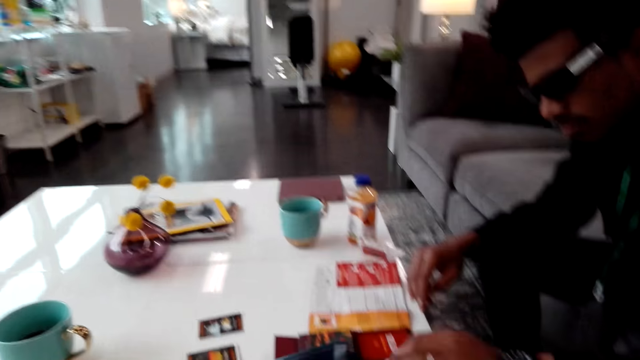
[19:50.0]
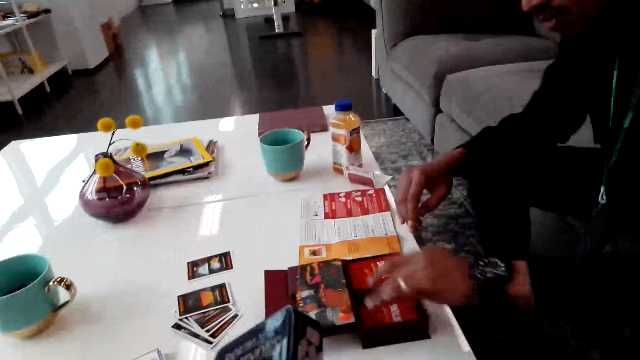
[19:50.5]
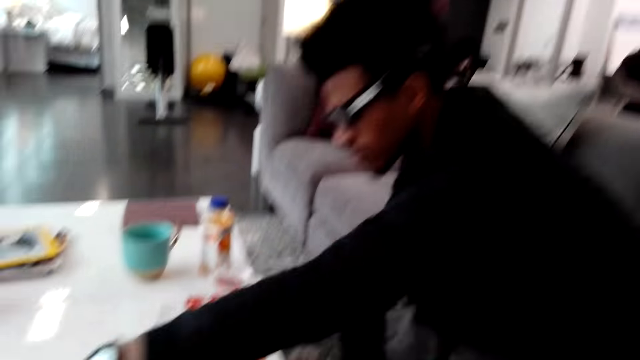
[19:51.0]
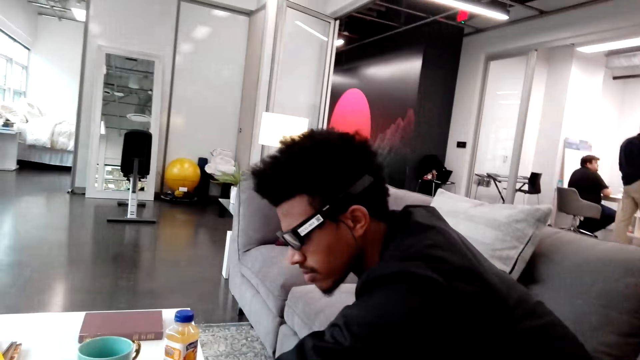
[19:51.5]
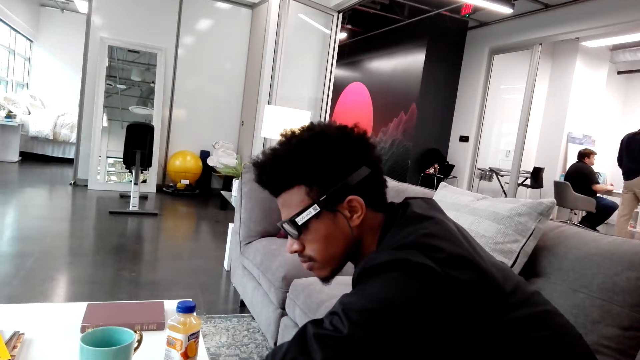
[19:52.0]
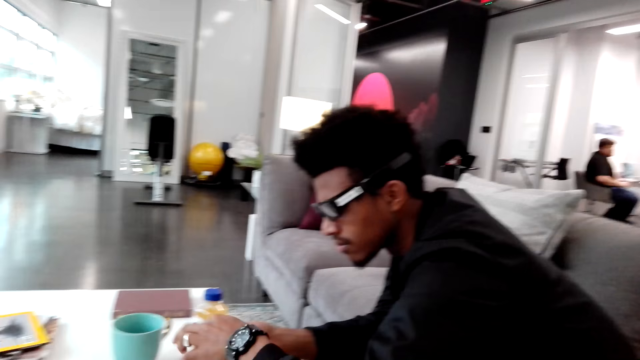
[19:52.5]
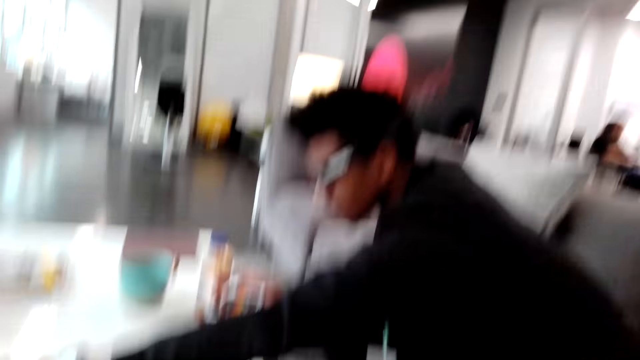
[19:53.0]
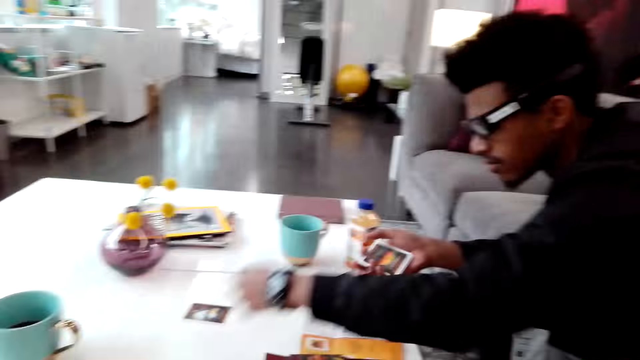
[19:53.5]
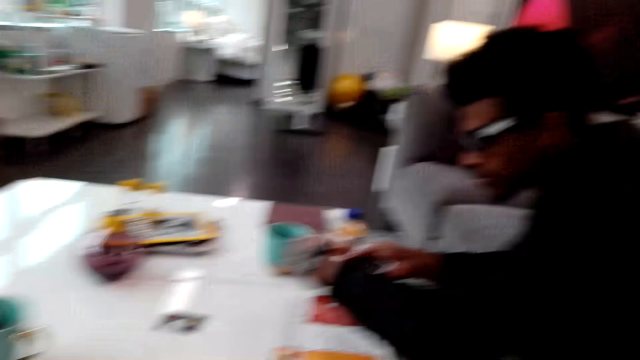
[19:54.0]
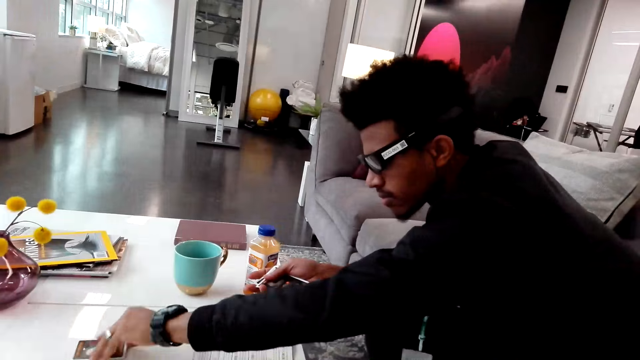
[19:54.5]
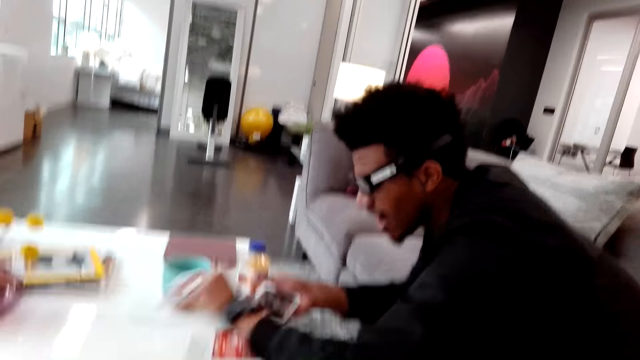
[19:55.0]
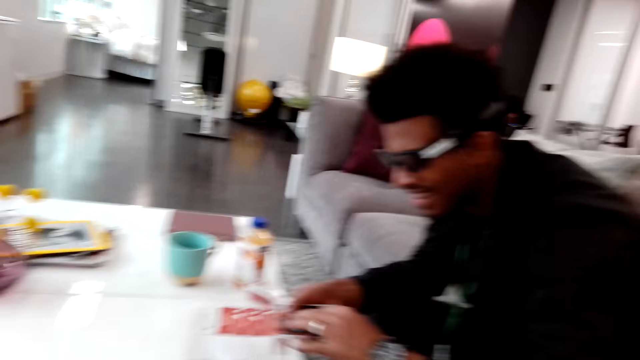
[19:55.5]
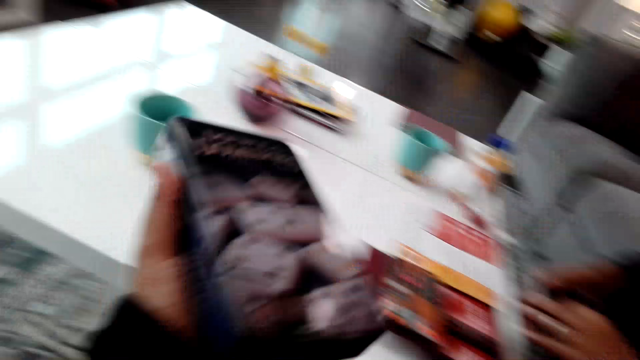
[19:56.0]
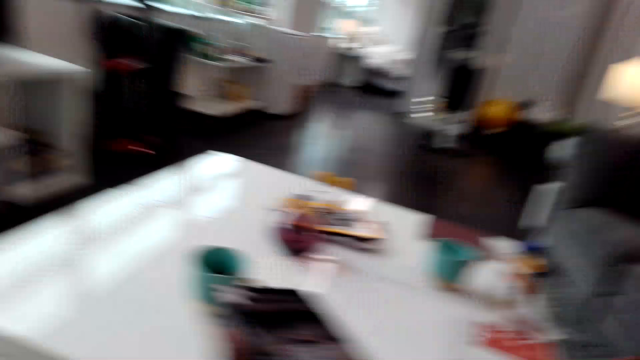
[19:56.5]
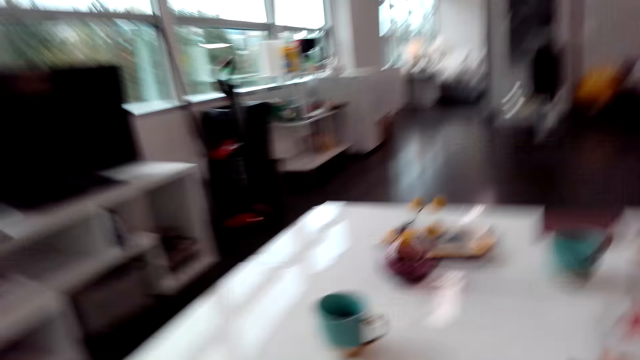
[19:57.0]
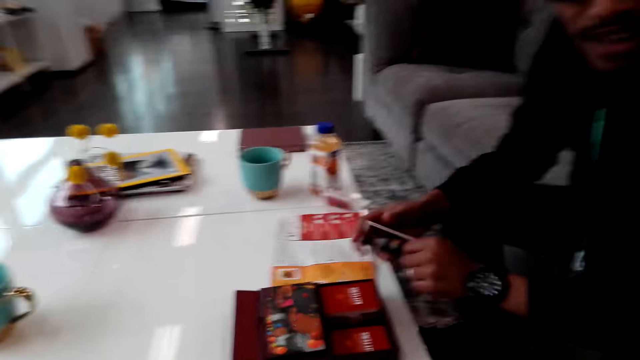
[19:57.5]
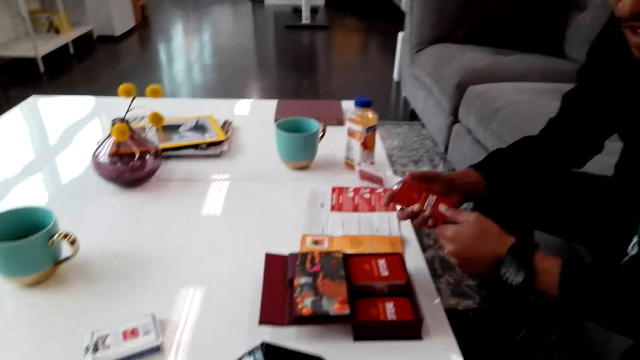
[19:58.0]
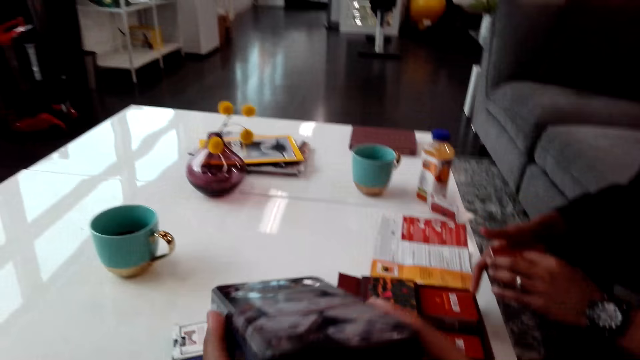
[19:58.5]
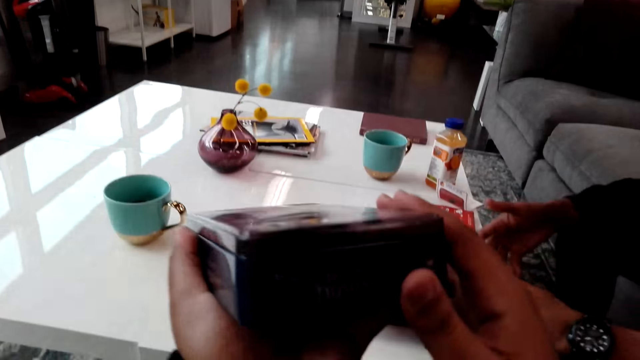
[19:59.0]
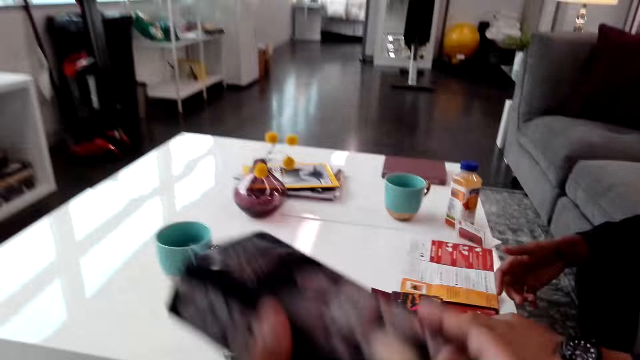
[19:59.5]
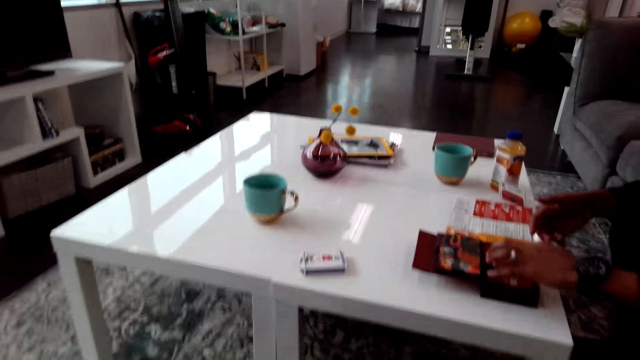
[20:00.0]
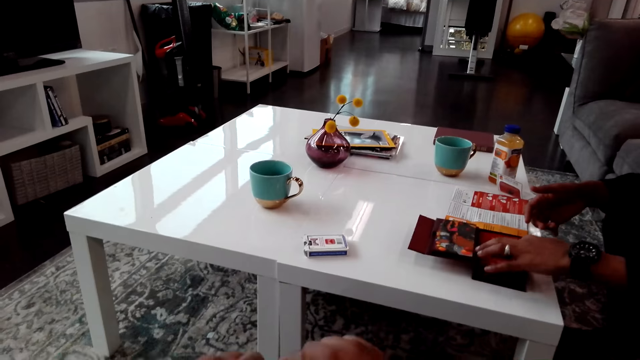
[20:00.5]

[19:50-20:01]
A man sits. Another man stands. The camera wearer picks a card from the table. A third man chooses the cards. The camera wearer lifts the card box. They drop the card box. They pick the box.

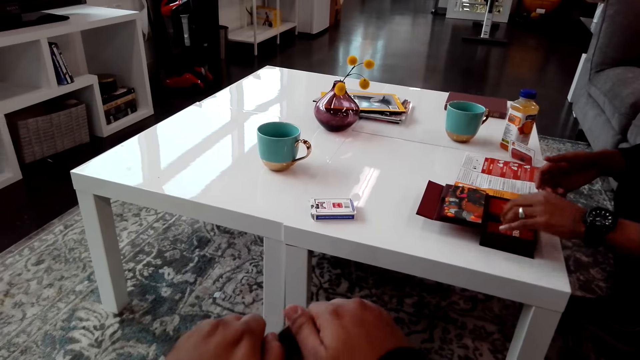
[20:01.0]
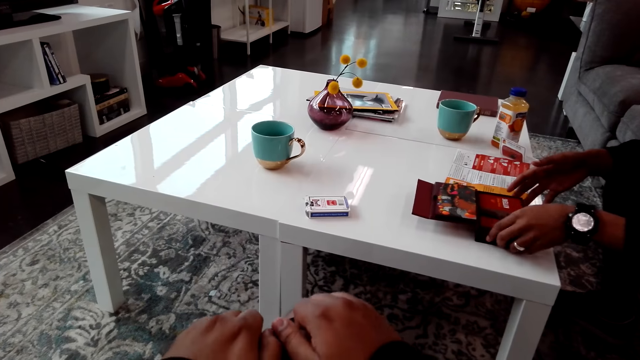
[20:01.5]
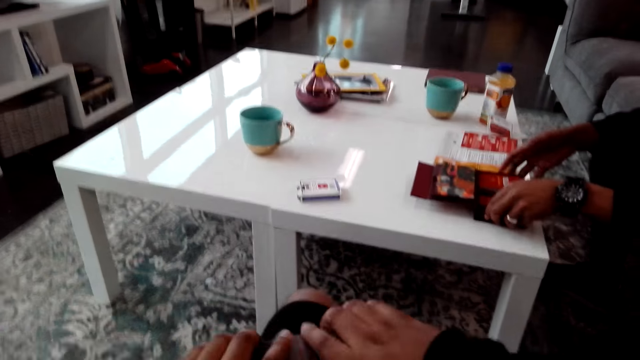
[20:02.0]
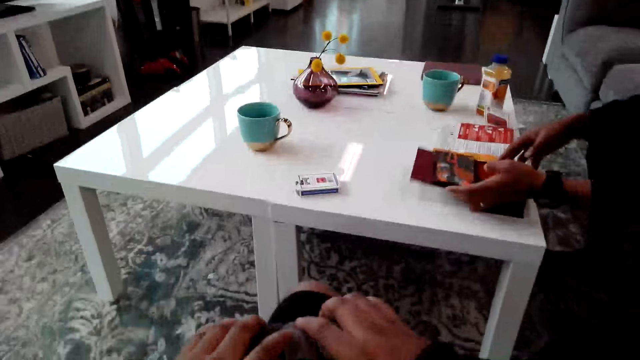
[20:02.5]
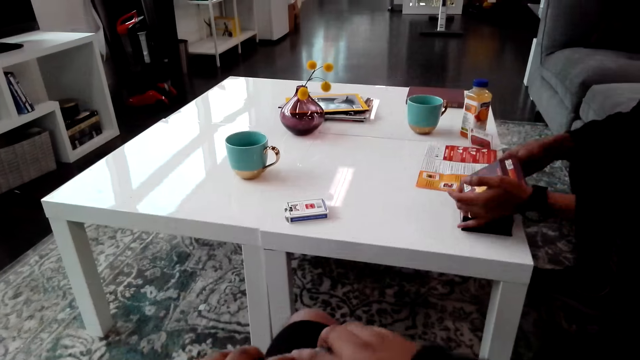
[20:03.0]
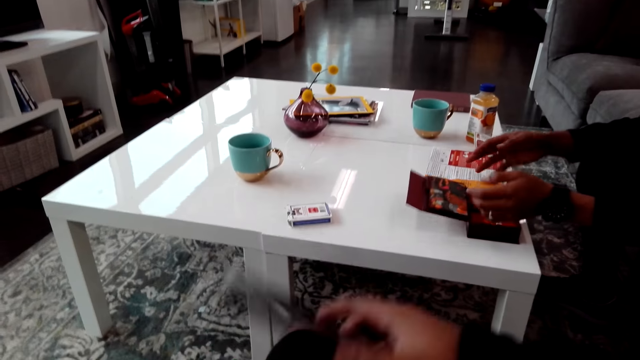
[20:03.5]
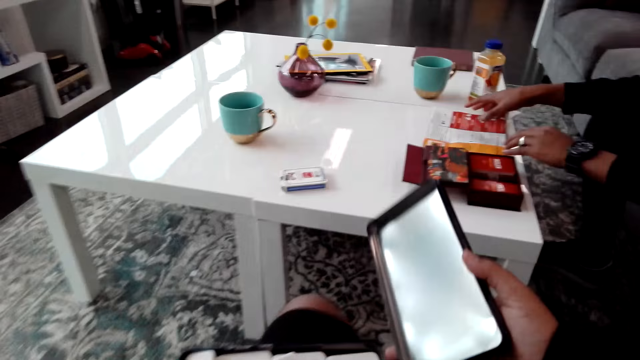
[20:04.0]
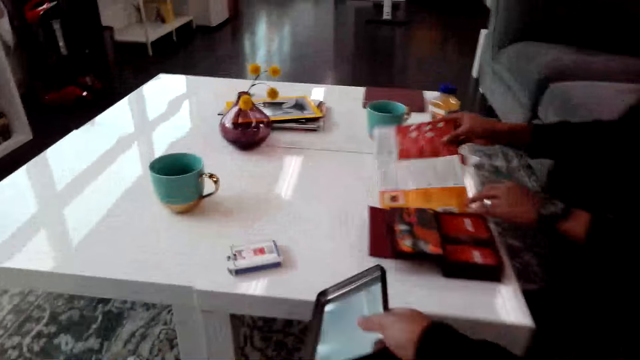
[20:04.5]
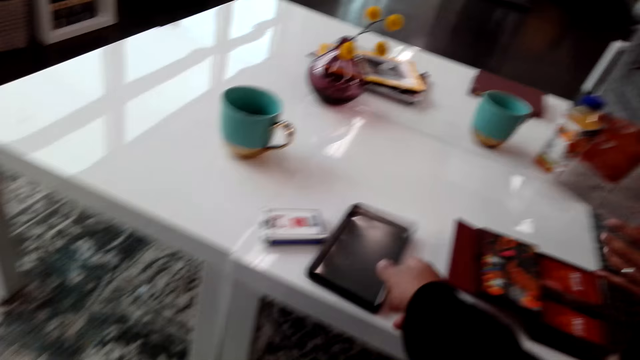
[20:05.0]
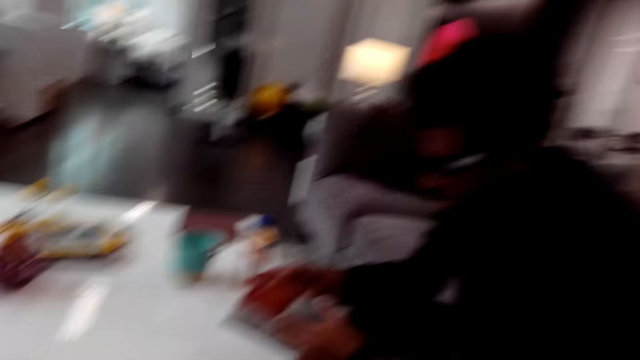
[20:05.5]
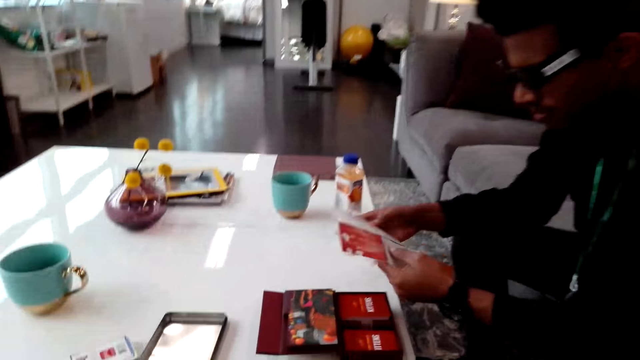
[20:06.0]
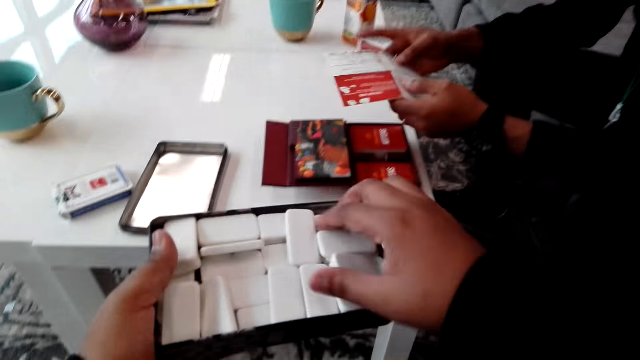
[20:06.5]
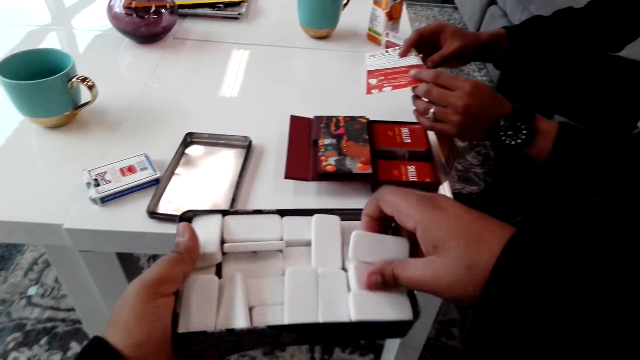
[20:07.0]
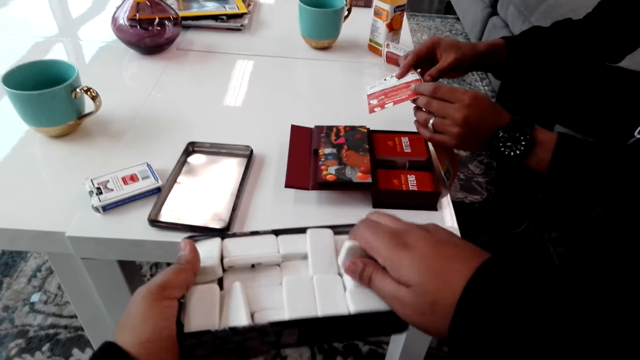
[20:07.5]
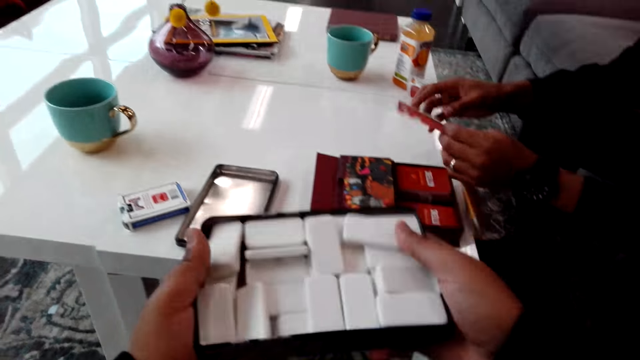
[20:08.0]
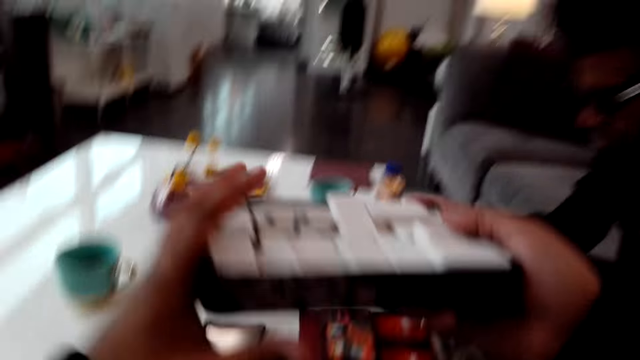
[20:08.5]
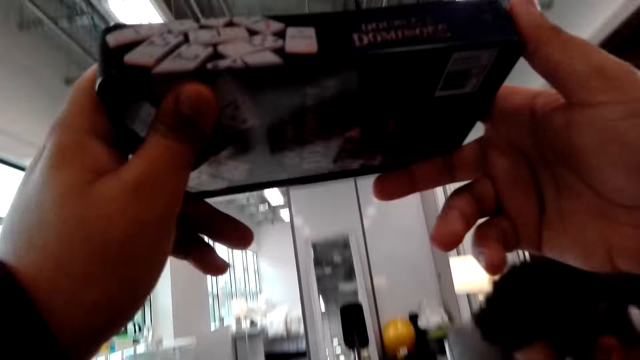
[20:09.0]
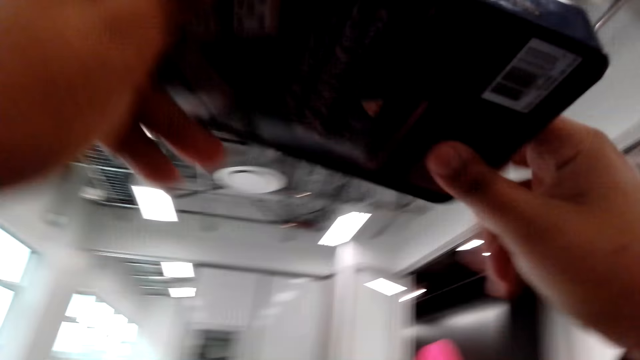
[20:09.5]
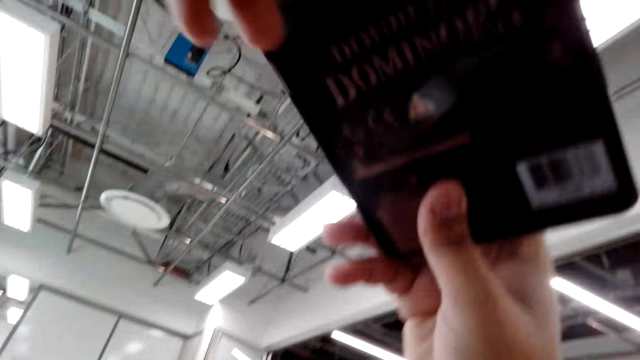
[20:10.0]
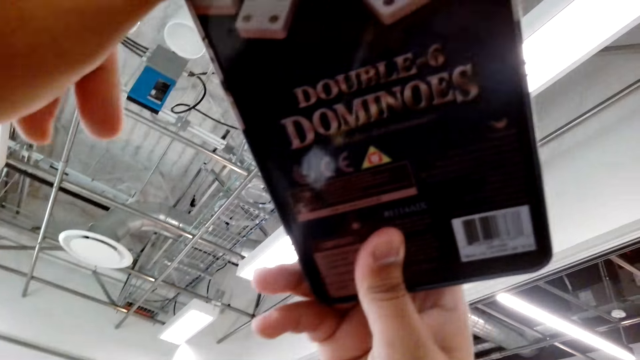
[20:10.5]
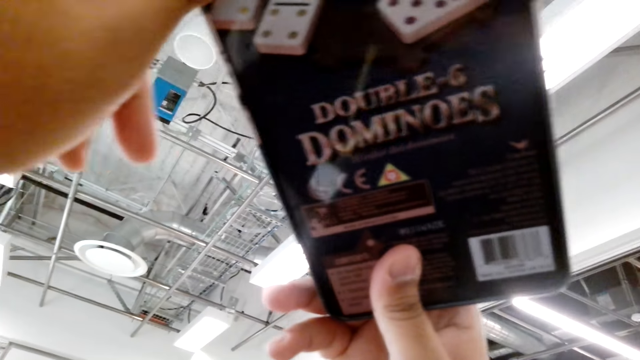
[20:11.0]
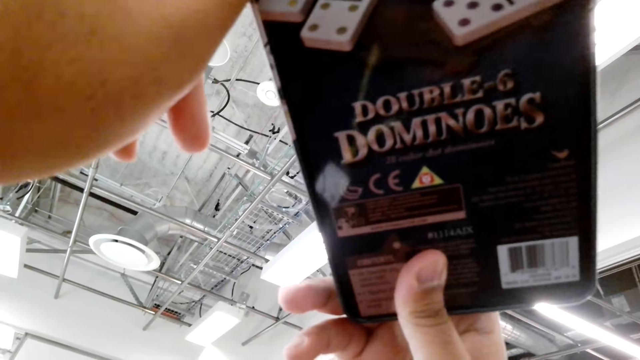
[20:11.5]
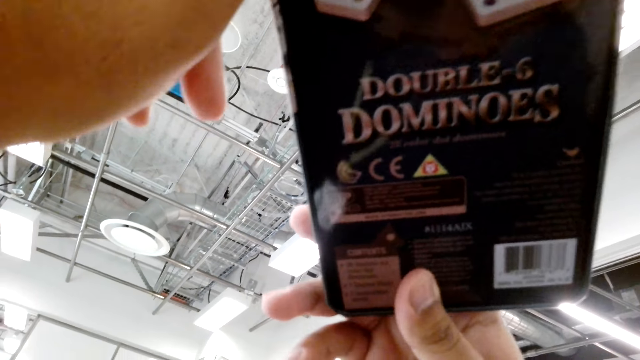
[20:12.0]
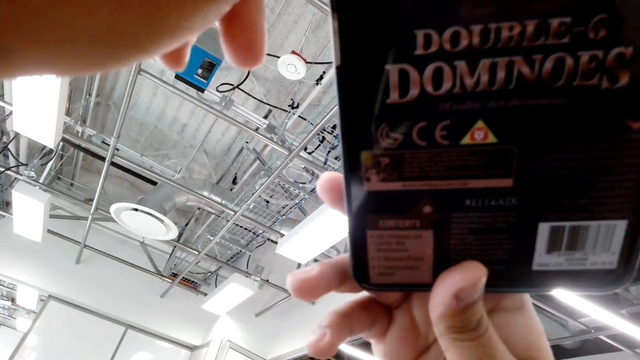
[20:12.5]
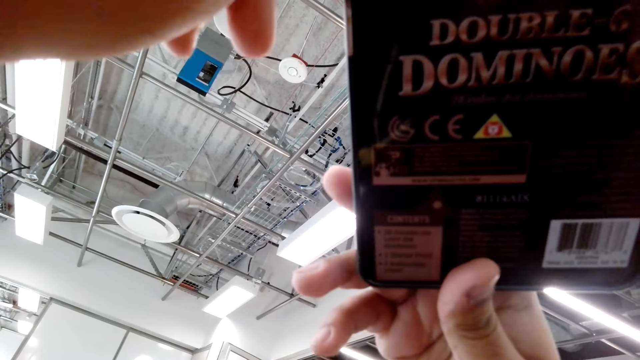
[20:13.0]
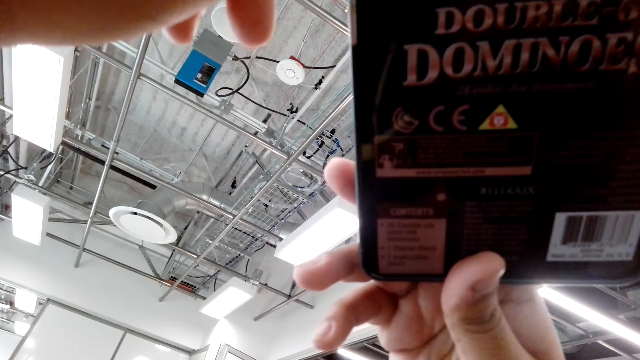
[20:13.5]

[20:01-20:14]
A man picks the cards. He closes the card box. He closes it again. The camera wearer opens a metal box. They drop something. The man reads the manual. The camera wearer holds something. They pick the dominoes. They lift the dominoes box.
